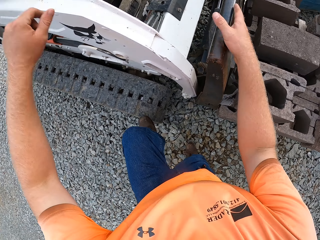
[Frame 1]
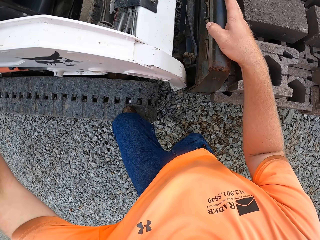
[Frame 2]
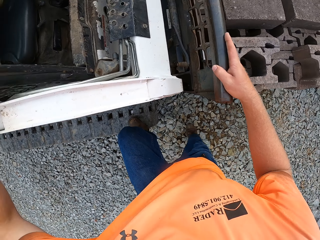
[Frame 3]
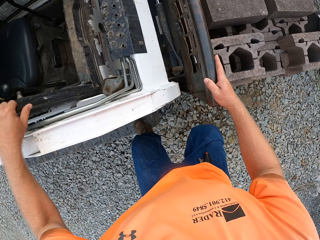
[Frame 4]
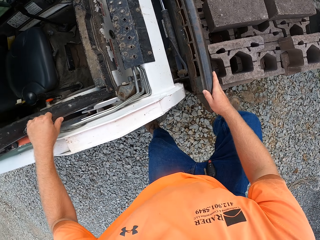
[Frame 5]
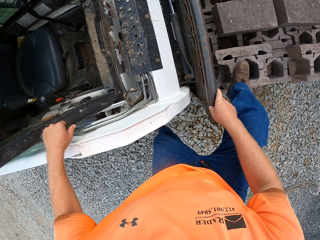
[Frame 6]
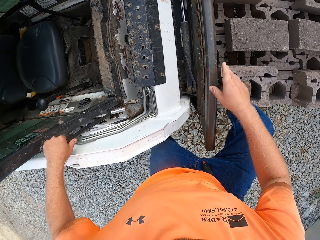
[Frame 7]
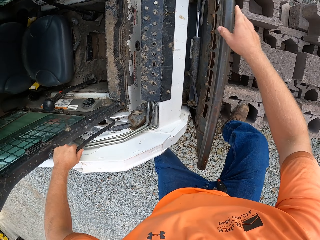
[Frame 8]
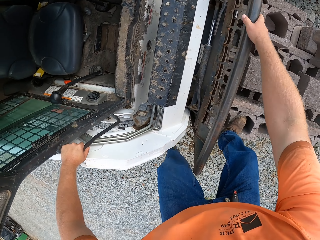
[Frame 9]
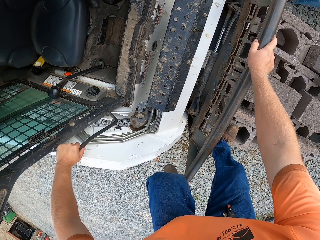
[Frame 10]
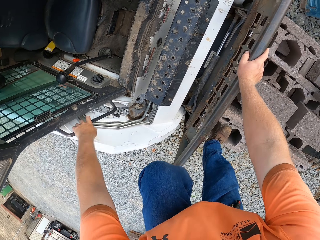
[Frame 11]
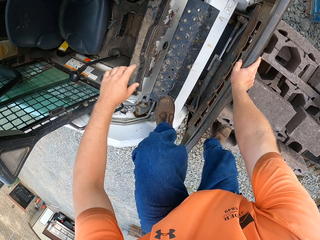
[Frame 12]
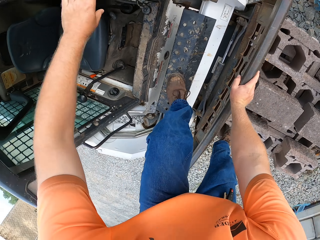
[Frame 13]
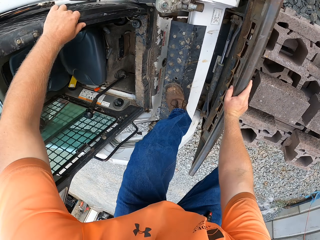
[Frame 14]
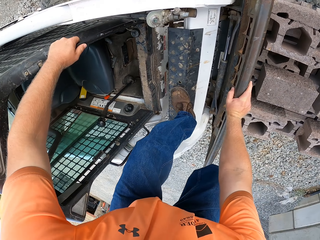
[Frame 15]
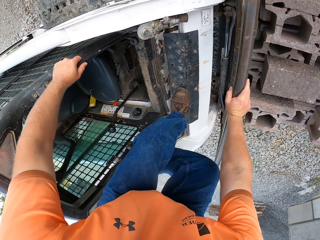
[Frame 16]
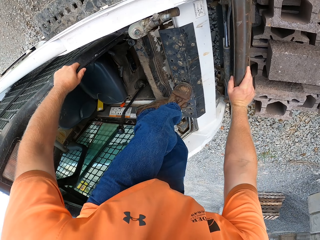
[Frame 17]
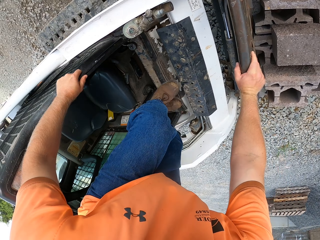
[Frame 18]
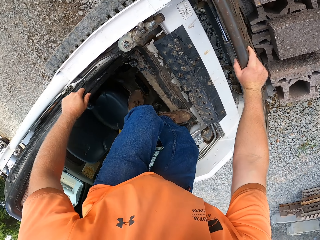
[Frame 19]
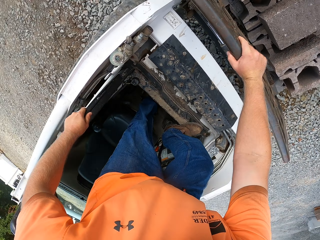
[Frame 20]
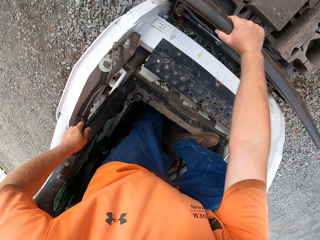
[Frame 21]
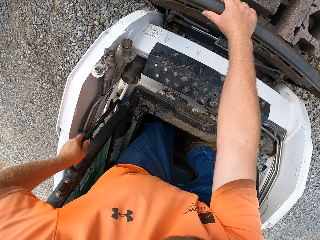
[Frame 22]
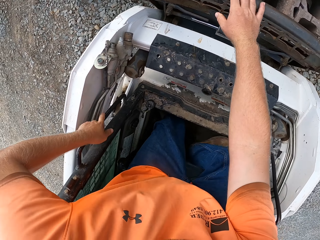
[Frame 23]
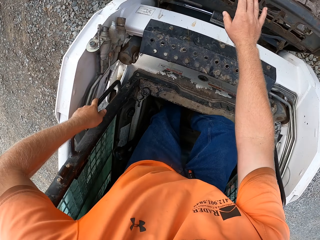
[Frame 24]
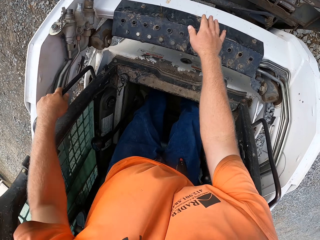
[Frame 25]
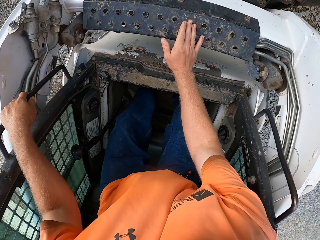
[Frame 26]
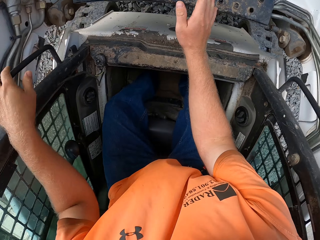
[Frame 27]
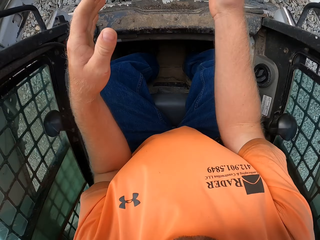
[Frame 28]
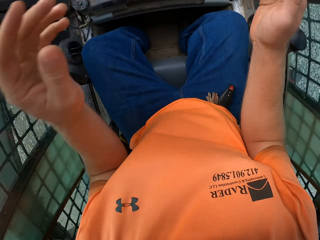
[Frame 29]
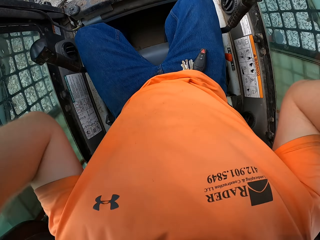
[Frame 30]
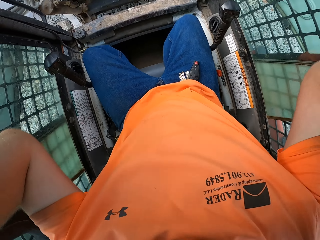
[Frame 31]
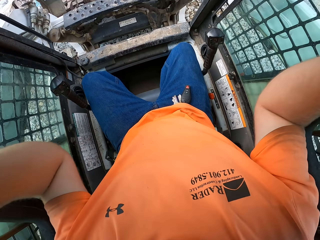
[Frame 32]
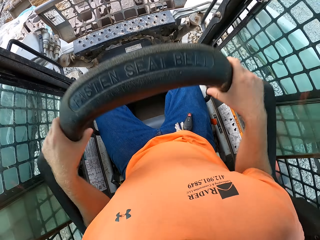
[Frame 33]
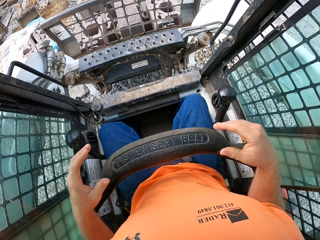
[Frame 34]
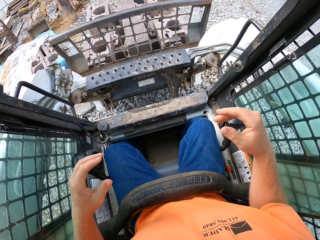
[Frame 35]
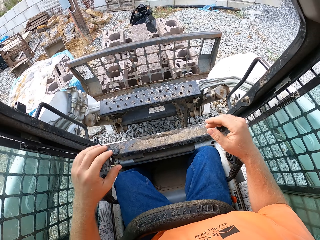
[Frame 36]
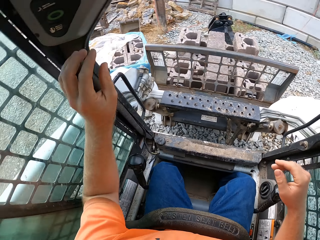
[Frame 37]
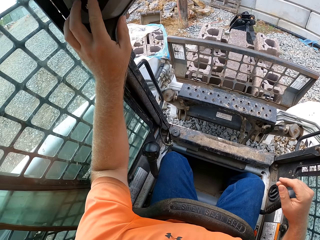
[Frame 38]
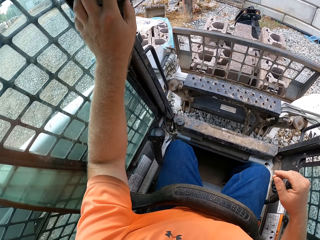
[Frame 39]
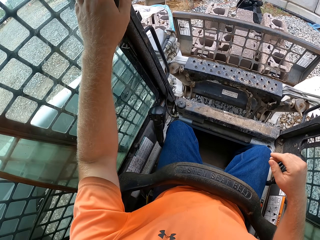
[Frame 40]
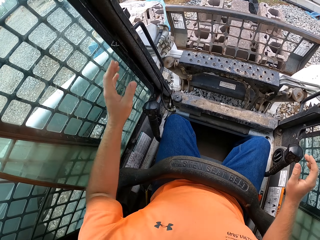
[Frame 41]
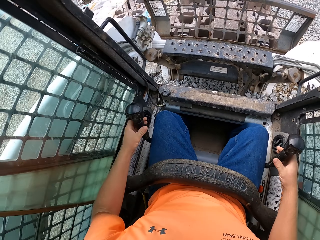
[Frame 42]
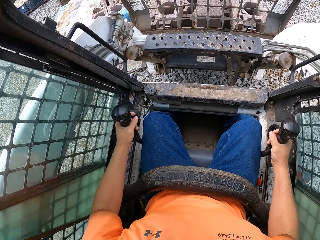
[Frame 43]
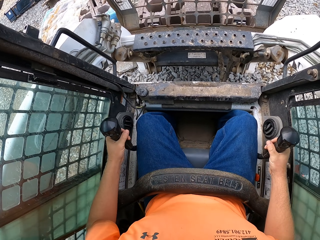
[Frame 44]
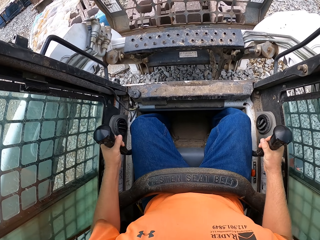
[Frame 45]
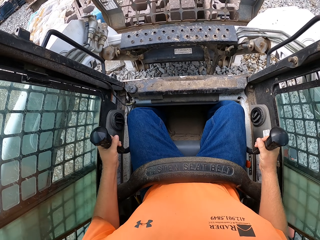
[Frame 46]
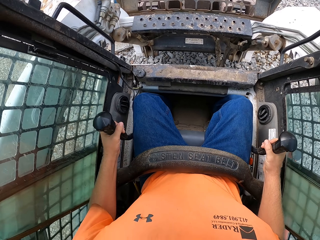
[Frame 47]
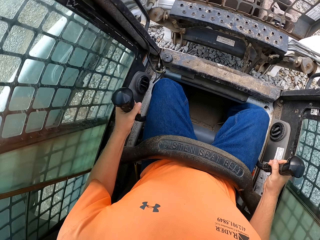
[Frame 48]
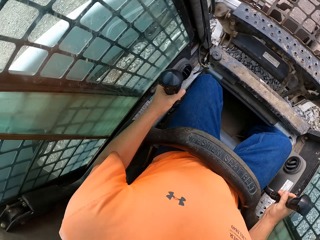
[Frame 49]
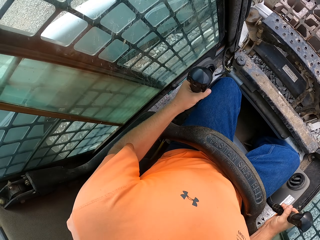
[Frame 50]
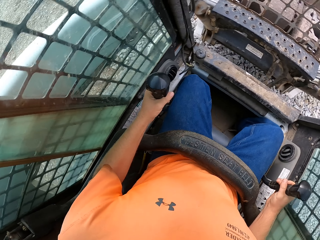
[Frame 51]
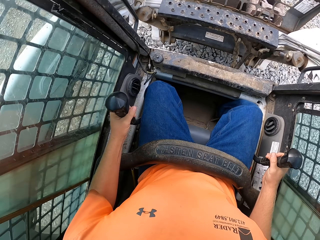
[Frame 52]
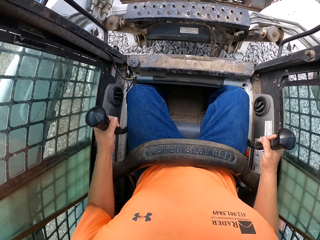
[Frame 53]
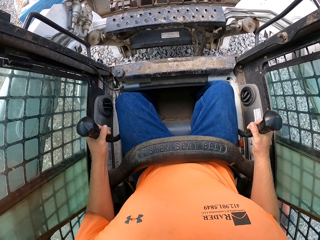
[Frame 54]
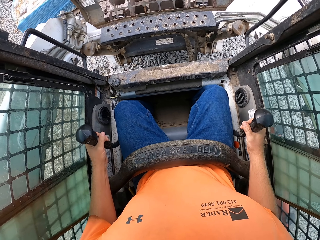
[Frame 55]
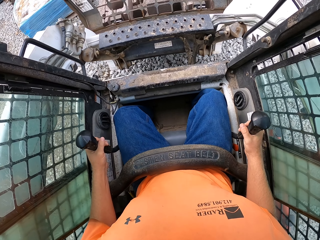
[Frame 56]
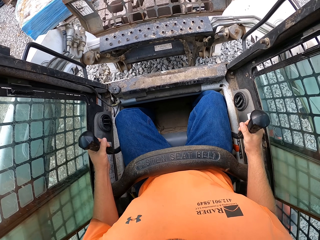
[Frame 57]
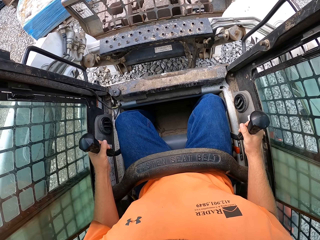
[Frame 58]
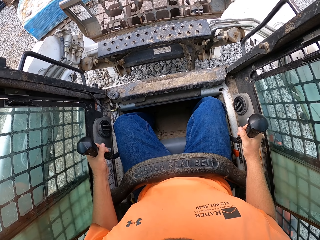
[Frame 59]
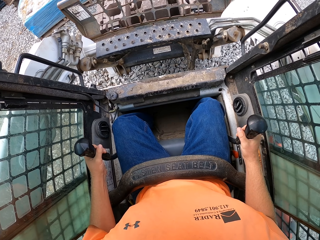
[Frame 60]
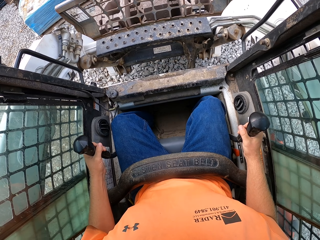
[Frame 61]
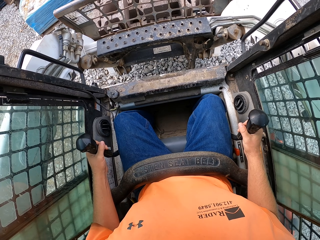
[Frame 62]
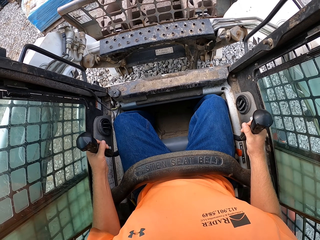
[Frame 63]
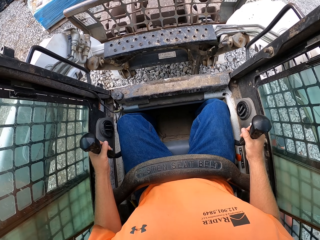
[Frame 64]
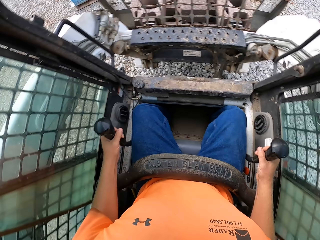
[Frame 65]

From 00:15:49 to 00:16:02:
The camera wearer holds the forklift with both hands. He places his leg on a brick on the pile of bricks. He climbs into the forklift. He sits inside the forklift. He pulls down a seat belt in the forklift with both hands. He turns on a button in the forklift with his left hand. He drives the forklift with the forklift gear with both hands. He holds the forklift controls. He looks around.

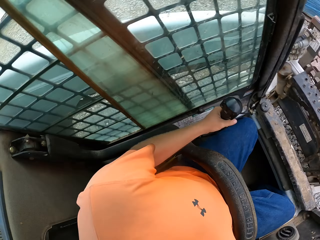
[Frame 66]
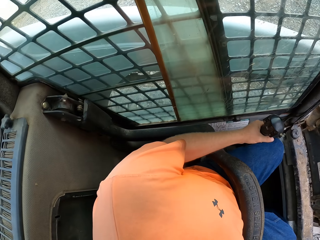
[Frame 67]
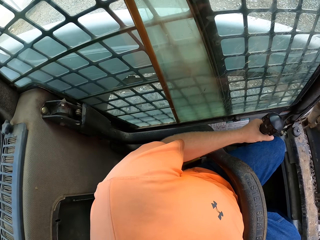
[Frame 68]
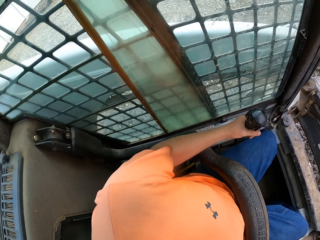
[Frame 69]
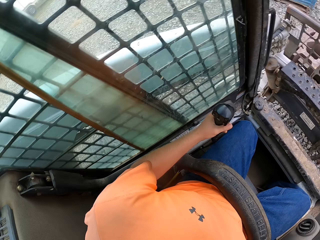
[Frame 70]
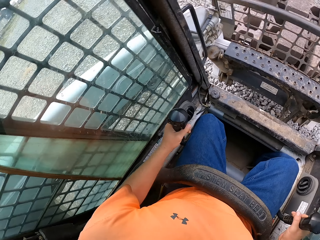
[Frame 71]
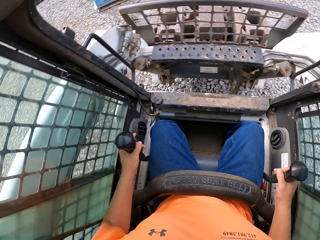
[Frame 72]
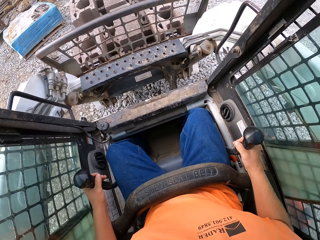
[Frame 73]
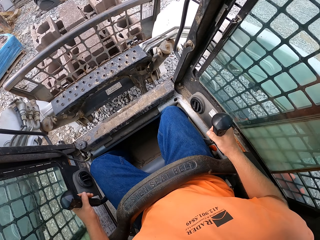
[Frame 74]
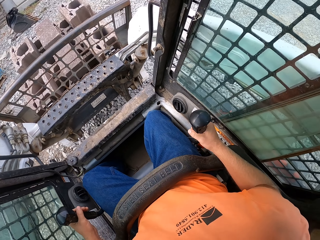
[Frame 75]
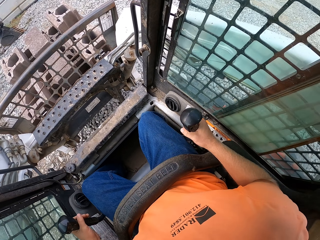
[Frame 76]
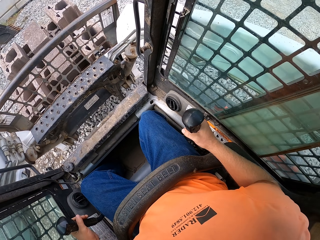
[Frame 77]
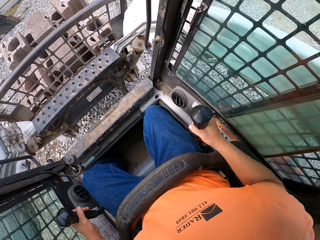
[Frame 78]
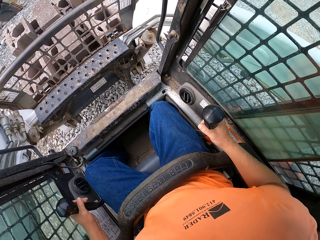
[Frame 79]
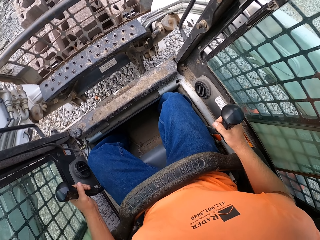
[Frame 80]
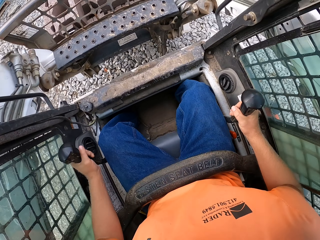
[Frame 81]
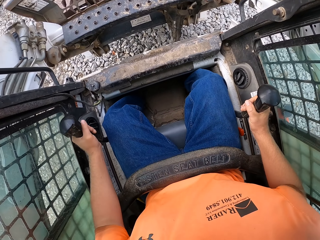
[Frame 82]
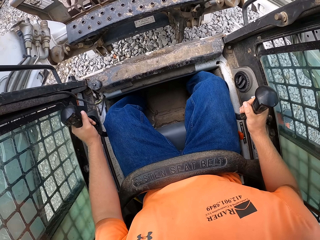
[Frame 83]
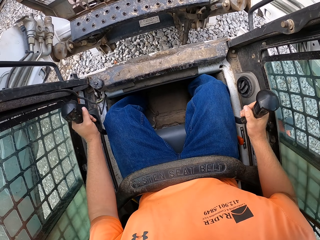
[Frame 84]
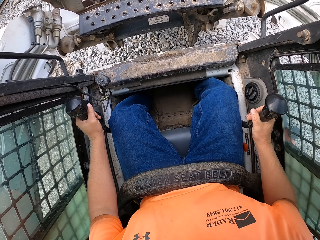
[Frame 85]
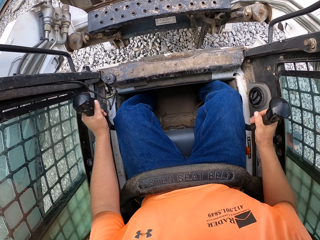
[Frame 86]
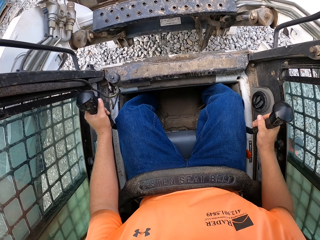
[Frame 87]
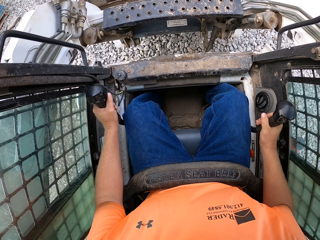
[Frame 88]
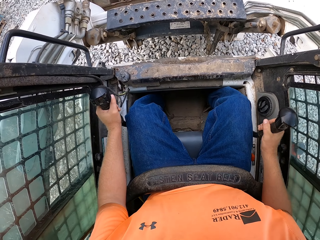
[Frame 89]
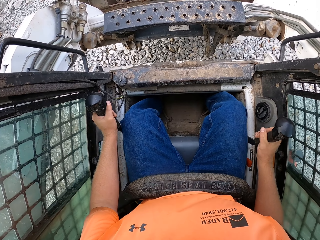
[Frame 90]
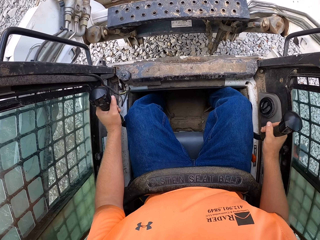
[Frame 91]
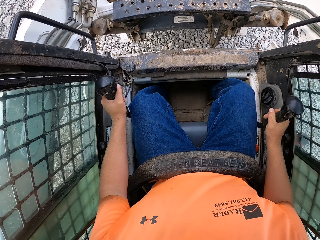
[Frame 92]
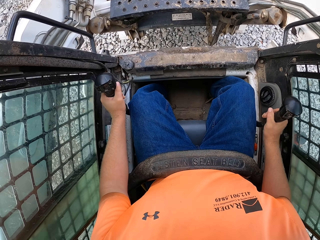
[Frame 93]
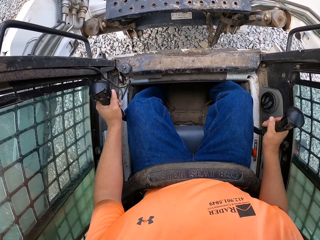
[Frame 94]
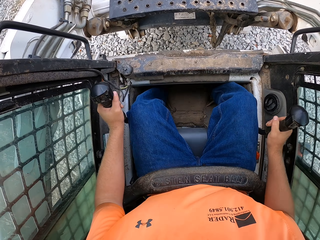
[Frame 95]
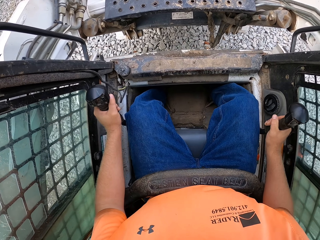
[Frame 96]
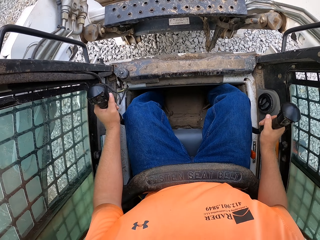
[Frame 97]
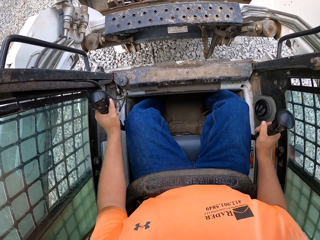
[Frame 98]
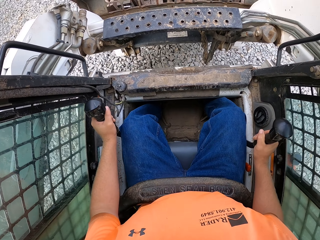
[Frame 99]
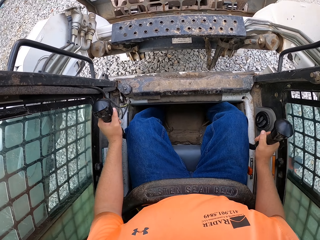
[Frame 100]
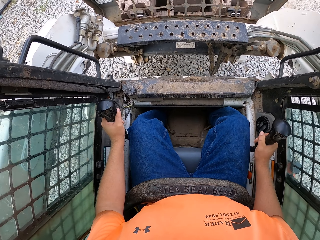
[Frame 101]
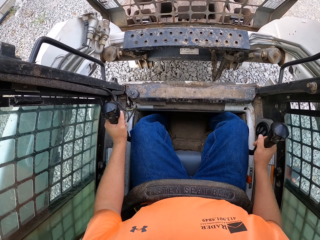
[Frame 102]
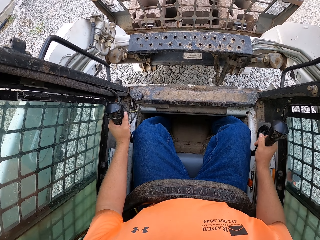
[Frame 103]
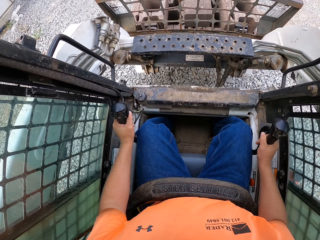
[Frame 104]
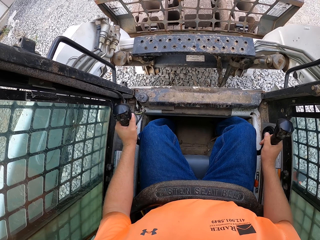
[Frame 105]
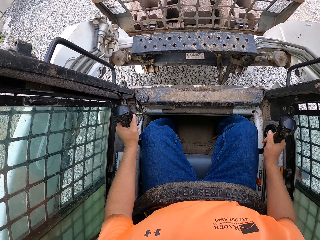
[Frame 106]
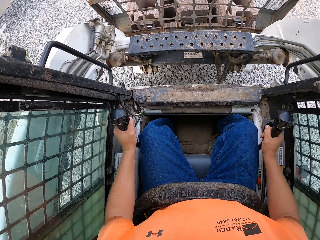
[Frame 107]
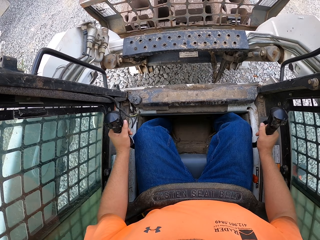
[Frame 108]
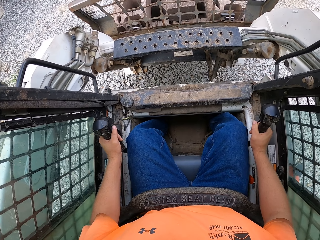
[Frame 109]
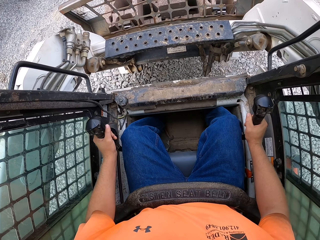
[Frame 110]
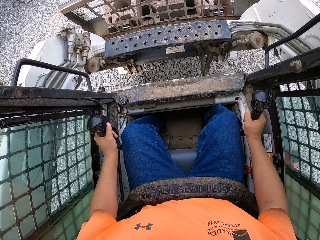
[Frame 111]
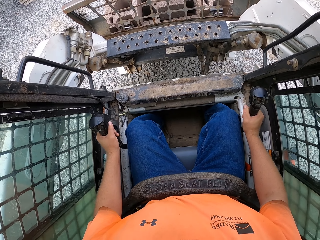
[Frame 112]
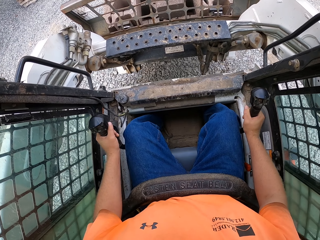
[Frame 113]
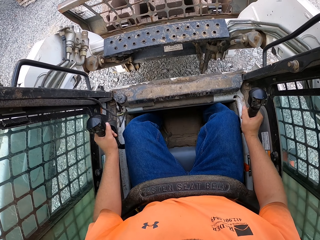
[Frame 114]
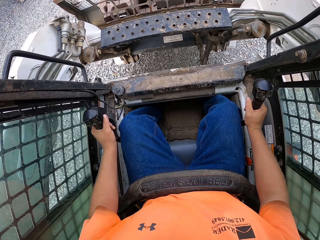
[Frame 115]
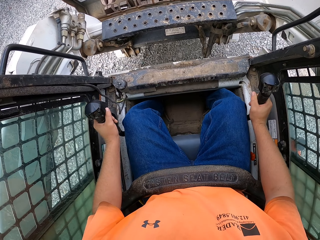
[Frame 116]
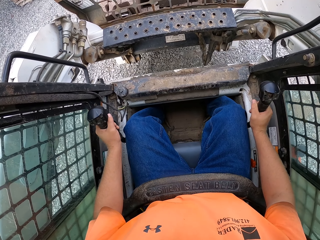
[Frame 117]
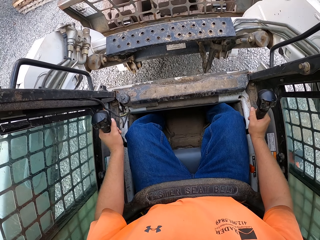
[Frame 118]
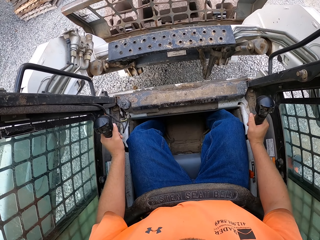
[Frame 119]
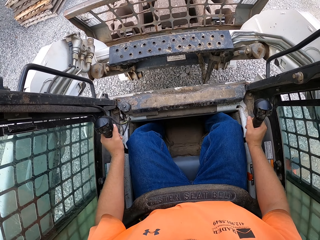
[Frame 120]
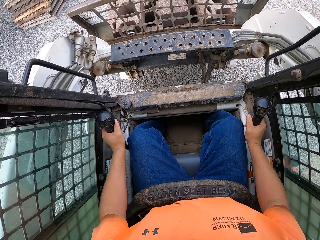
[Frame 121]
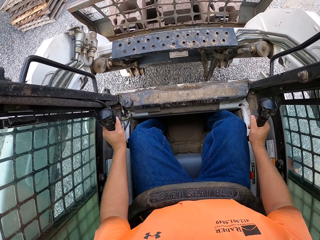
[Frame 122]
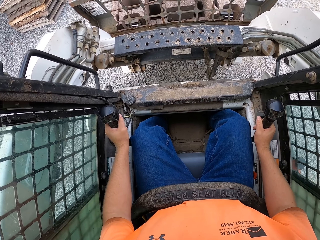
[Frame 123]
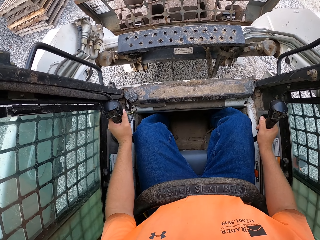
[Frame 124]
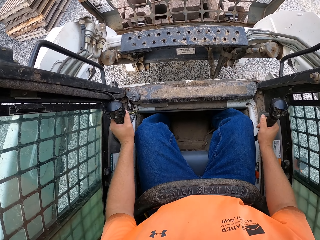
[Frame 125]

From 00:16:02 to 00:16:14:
The camera wearer looks around. They drive the forklift.
